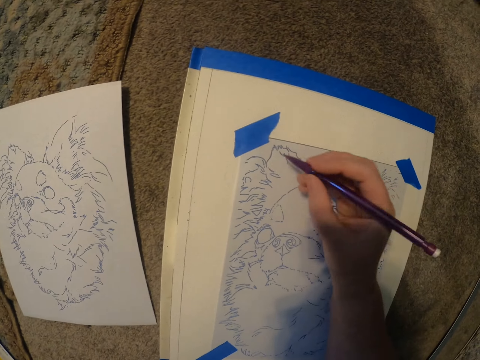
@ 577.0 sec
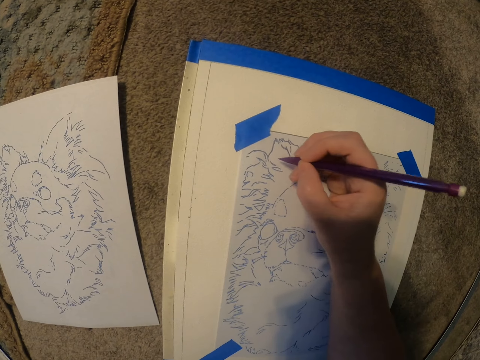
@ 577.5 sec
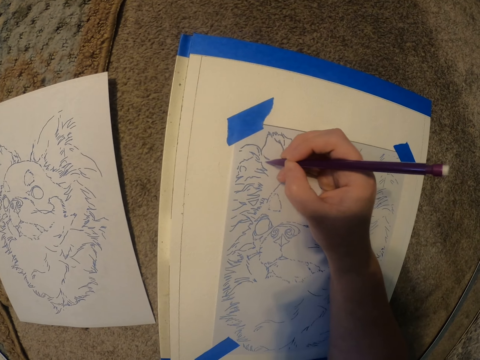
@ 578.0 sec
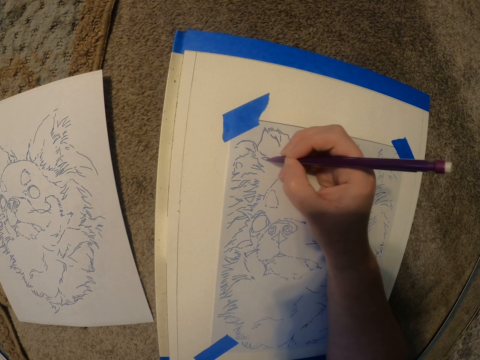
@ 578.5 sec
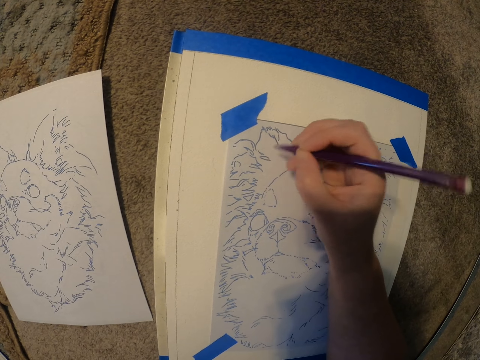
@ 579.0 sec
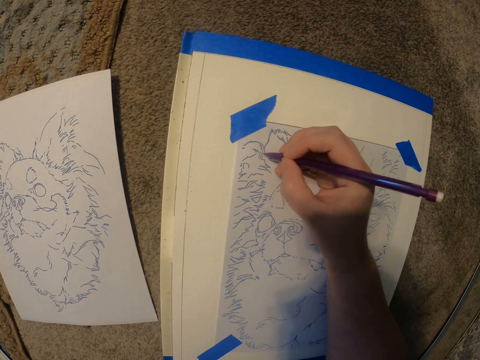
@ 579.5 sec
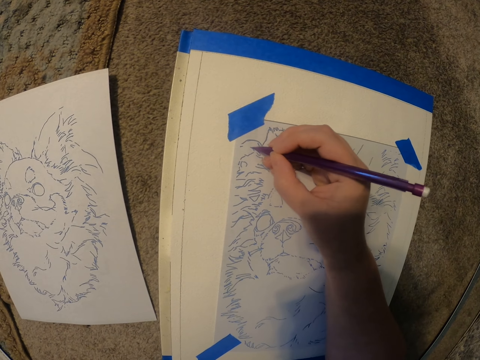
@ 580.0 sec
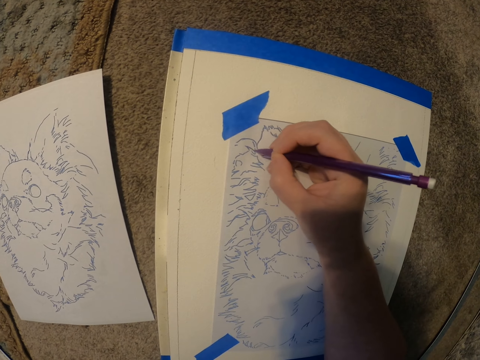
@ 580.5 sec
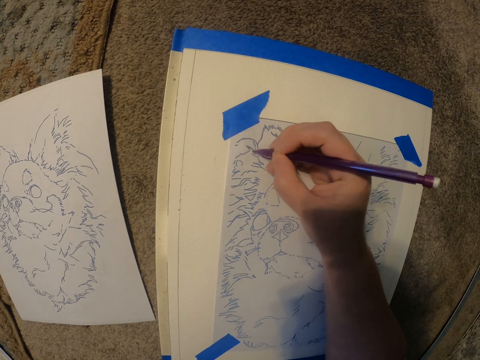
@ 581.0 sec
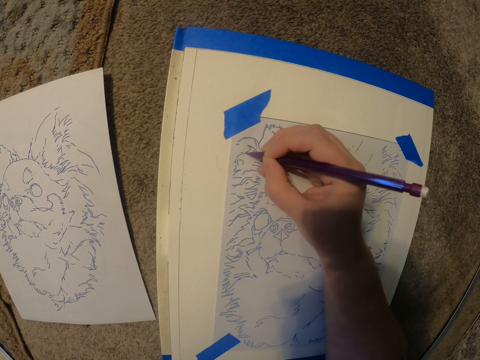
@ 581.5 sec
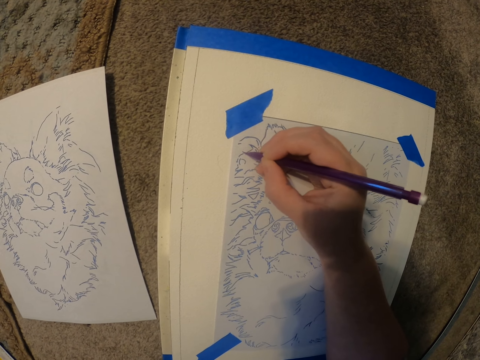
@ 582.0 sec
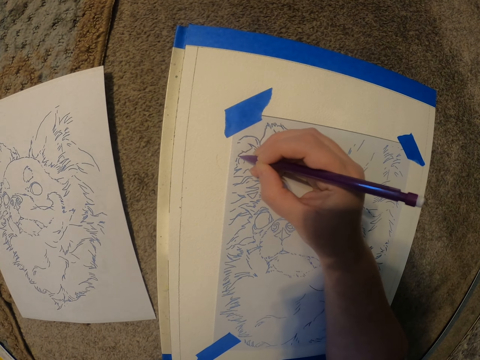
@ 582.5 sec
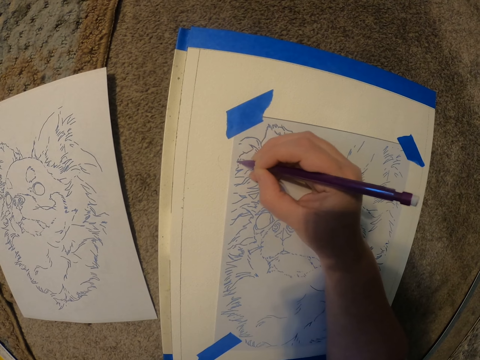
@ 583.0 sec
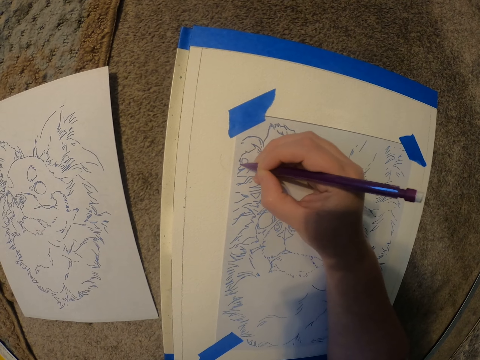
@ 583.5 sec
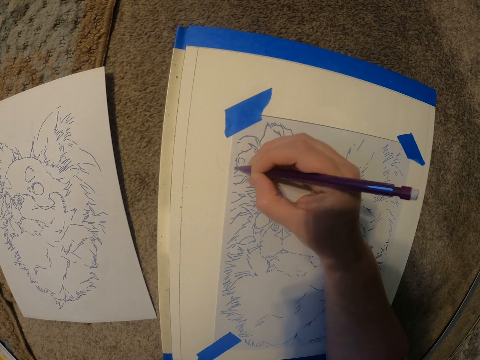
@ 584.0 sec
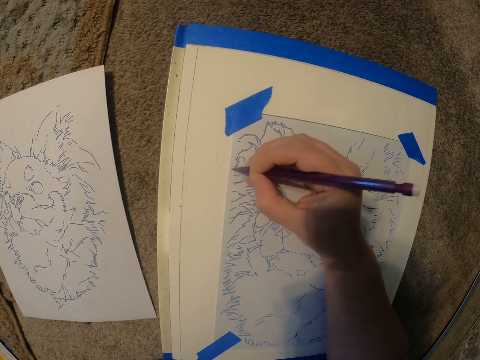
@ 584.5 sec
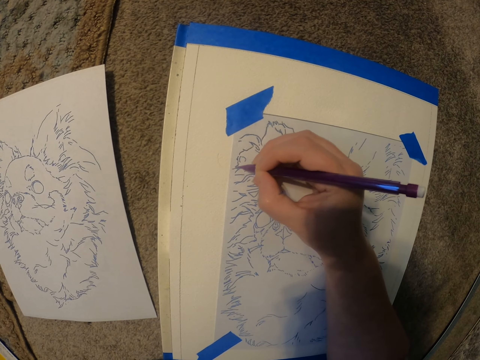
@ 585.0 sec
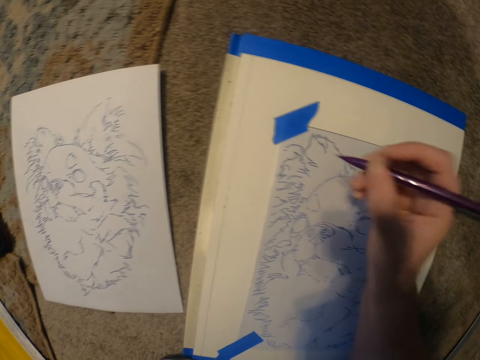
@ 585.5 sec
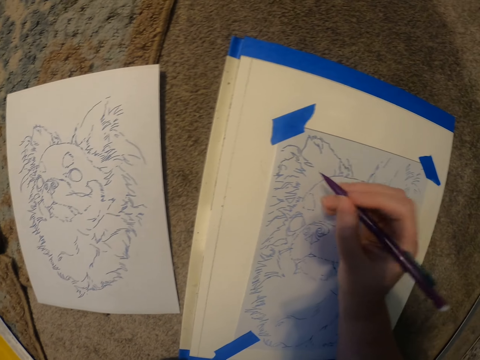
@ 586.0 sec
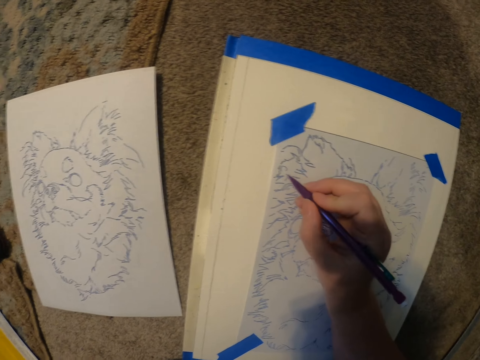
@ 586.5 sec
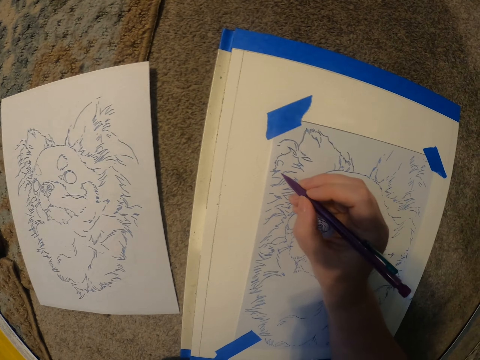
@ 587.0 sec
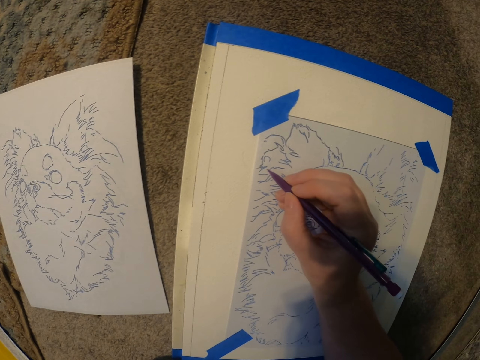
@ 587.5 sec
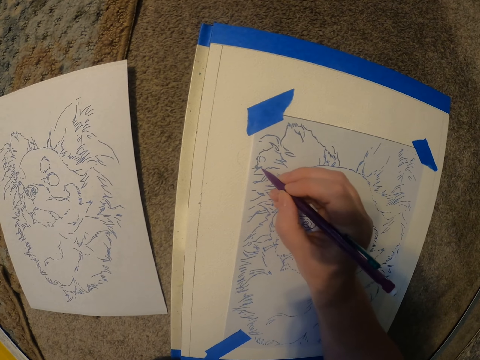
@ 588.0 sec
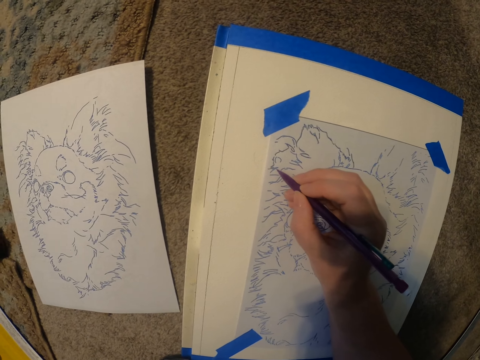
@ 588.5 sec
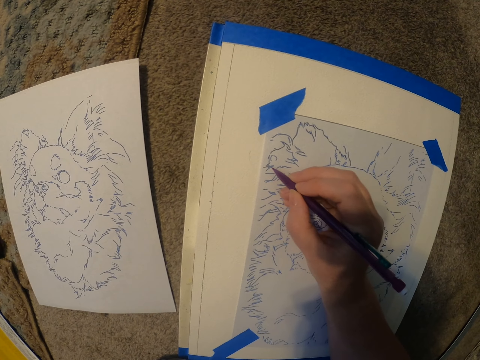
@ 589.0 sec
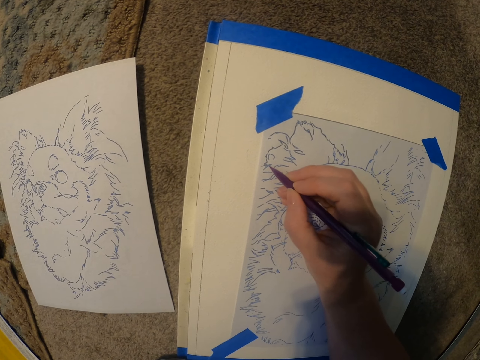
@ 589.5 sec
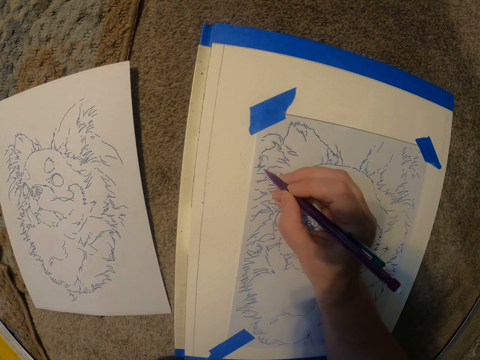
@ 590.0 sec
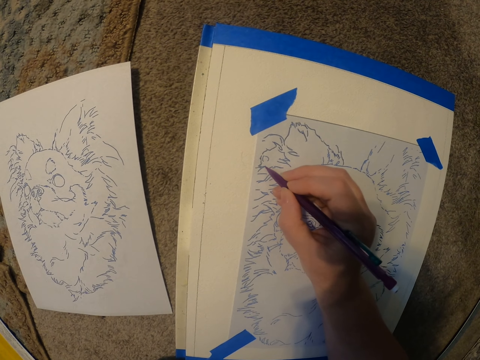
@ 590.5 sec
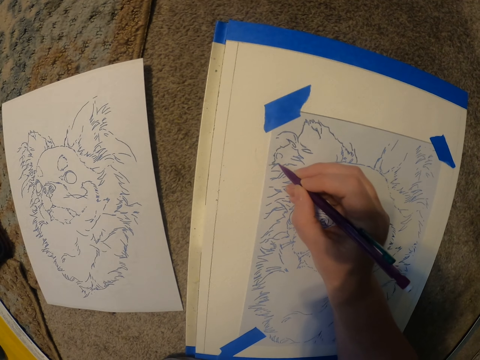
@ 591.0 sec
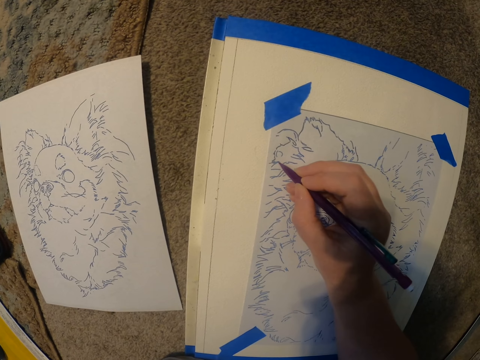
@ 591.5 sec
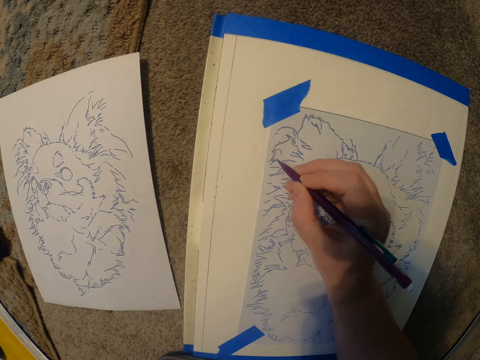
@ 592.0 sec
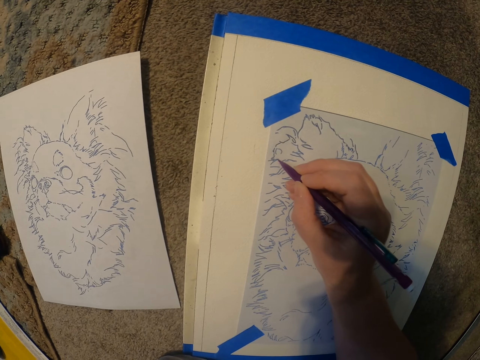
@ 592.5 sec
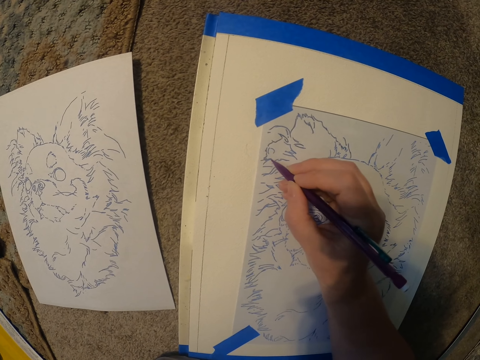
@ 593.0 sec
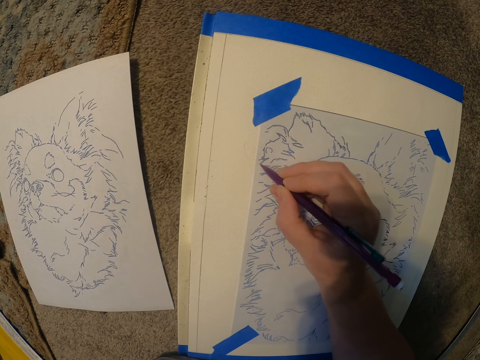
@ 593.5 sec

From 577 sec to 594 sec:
The camera wearer moves the hand with the pen. They draw the picture on the paper. They move the hand with the pen. They hold the pen on the paper. They draw the picture on the paper.

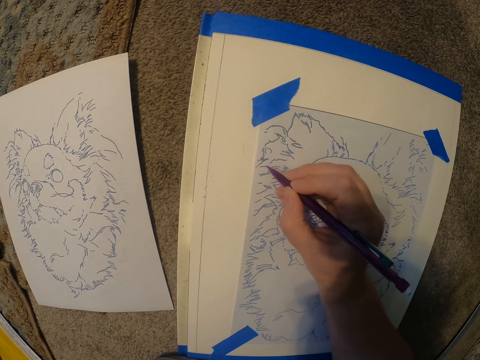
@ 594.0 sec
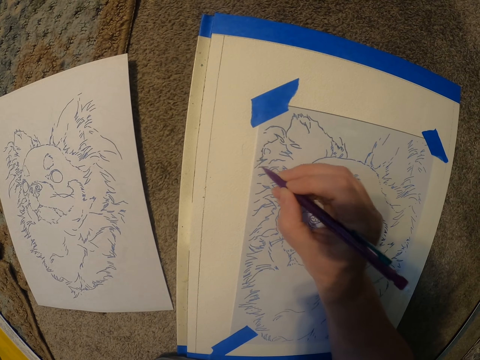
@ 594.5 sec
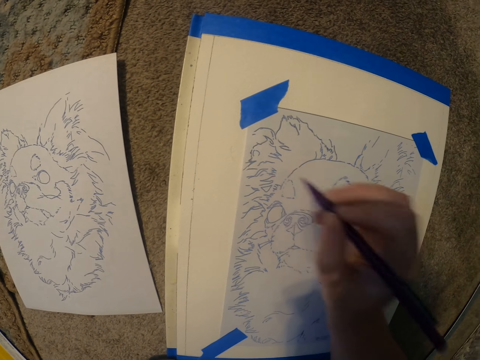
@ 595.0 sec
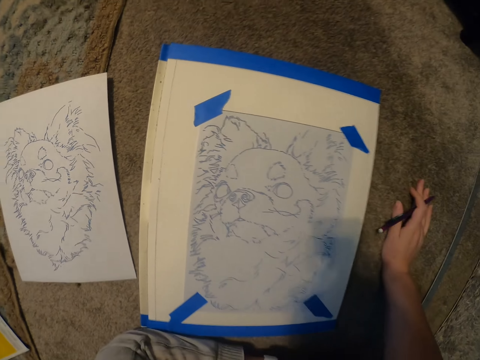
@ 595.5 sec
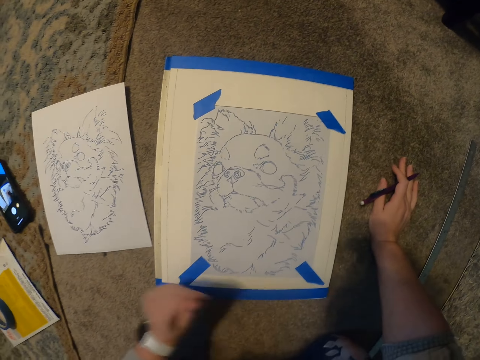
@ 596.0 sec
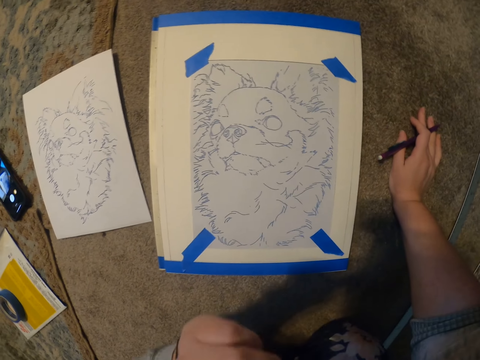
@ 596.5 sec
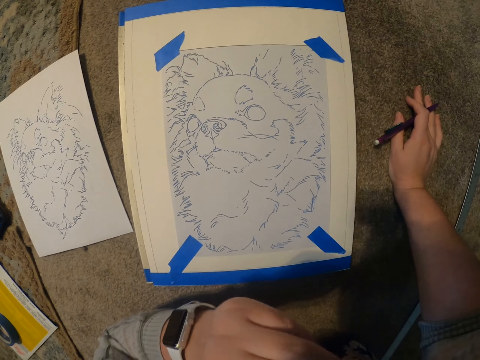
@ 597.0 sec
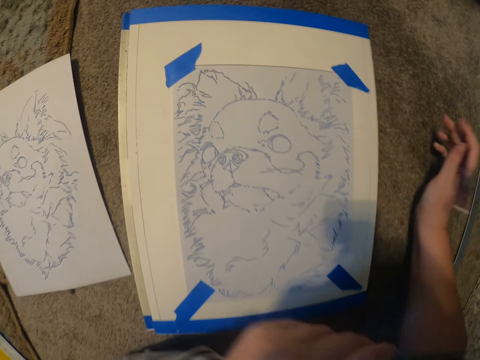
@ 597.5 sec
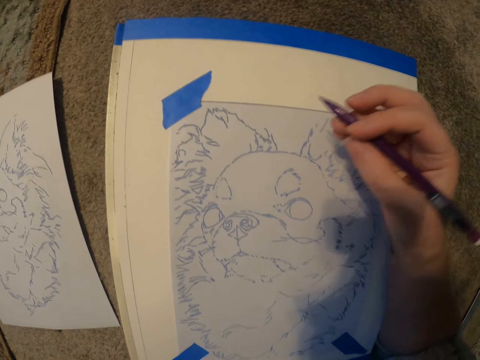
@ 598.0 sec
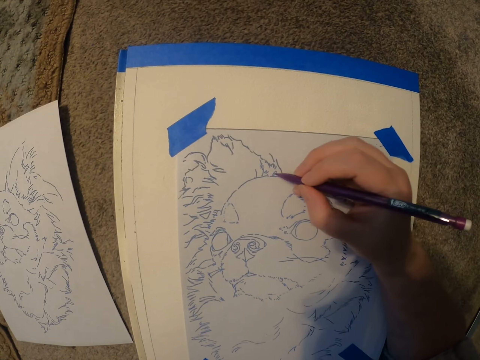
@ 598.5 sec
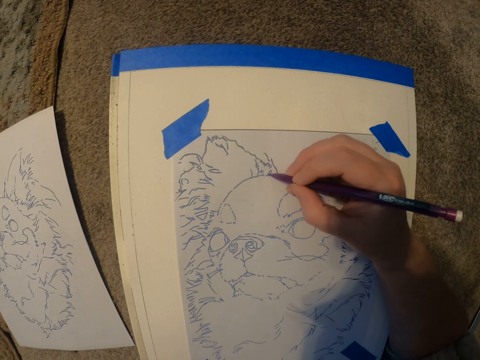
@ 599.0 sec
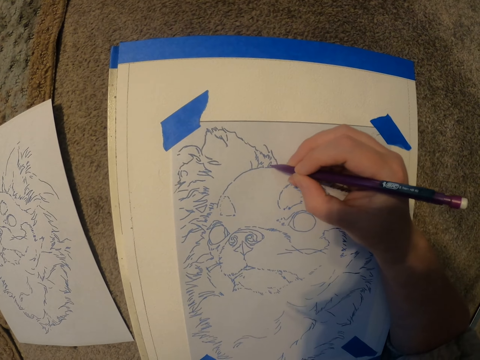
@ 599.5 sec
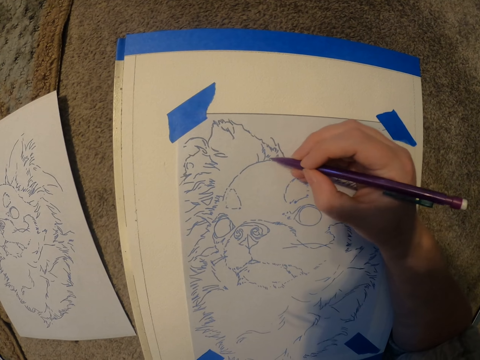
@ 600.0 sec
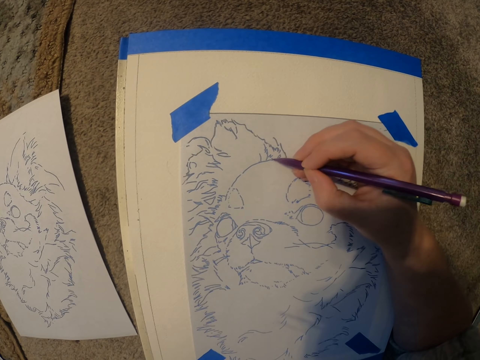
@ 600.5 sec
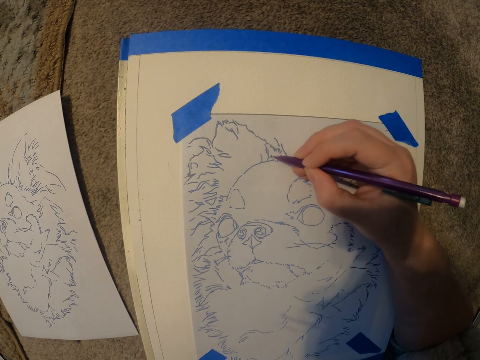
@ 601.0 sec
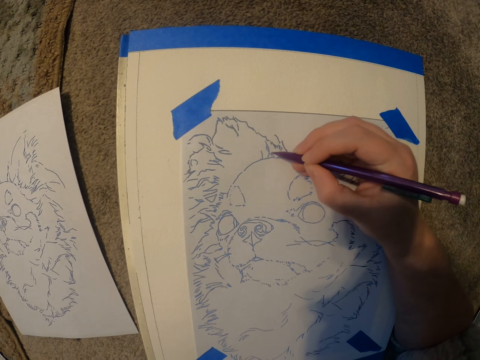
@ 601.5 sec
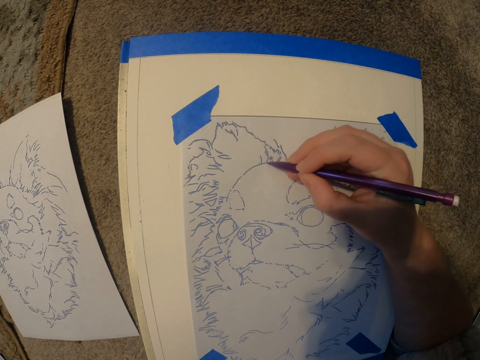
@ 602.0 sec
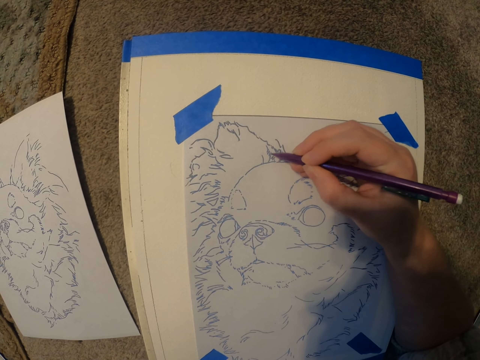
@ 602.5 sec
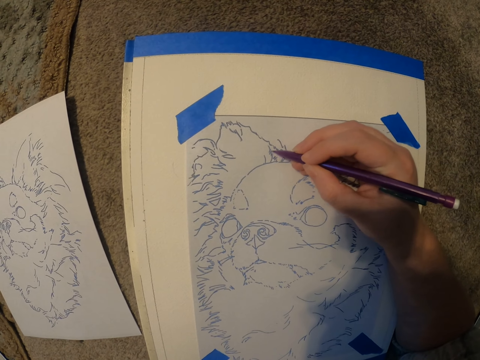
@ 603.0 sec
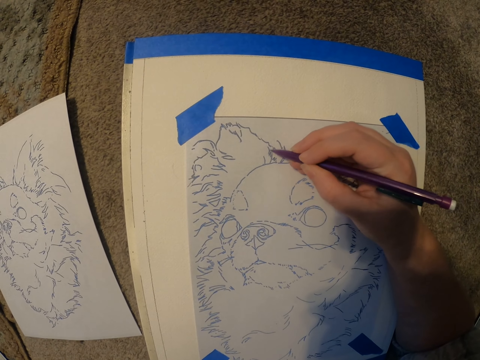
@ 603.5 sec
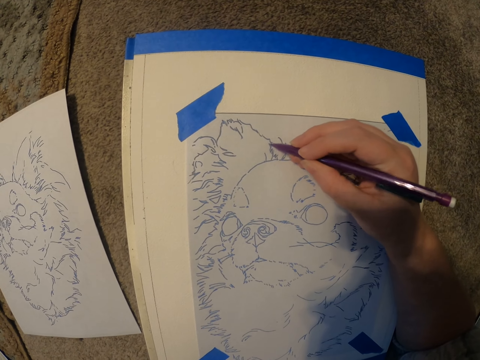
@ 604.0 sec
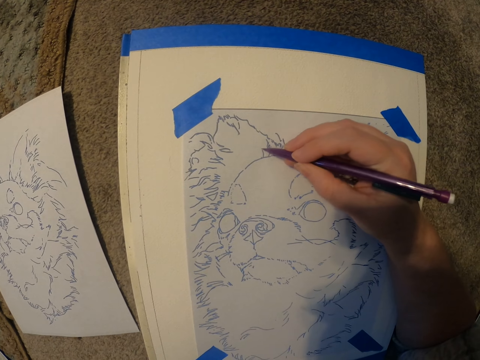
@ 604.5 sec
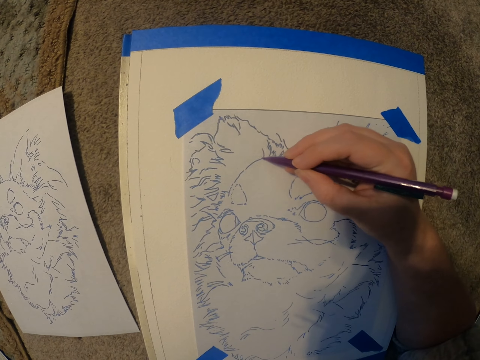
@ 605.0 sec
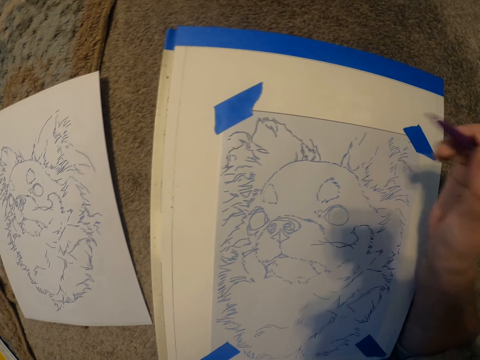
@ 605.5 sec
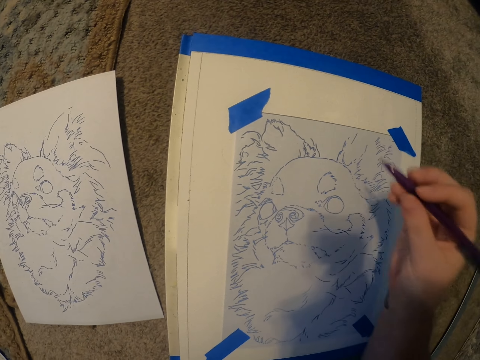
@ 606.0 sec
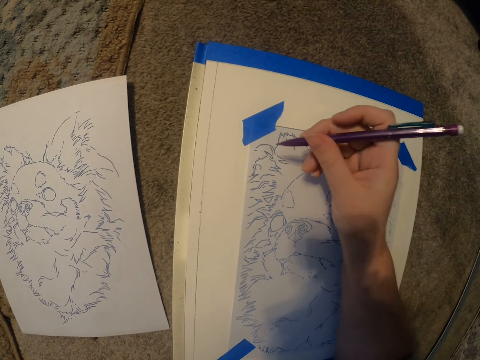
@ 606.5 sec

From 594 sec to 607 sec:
The camera wearer moves the hand to the floor. They move the hand to the face. They draw the picture on the paper. They move the hand with the pen.
